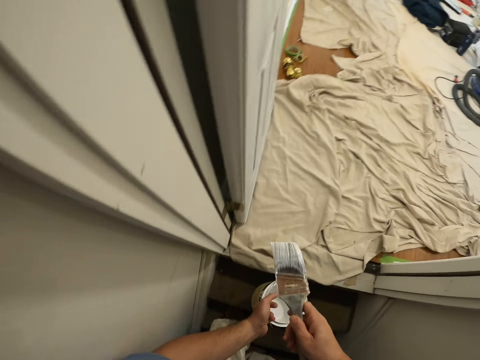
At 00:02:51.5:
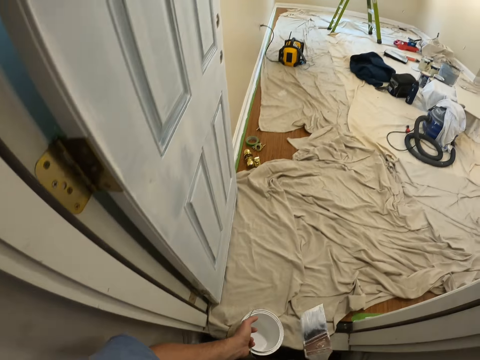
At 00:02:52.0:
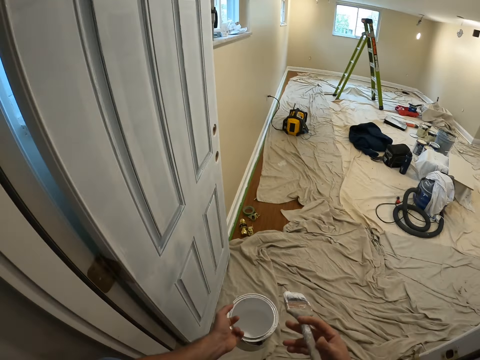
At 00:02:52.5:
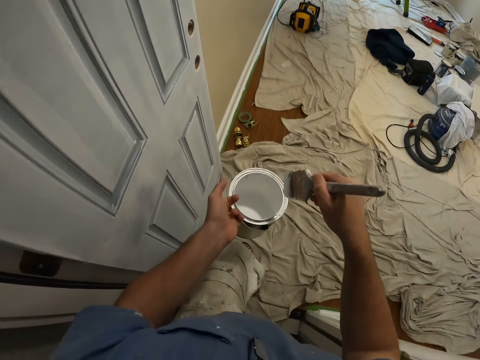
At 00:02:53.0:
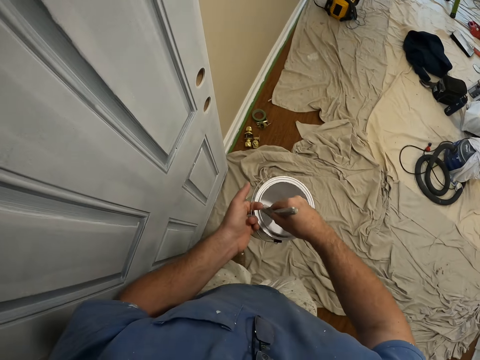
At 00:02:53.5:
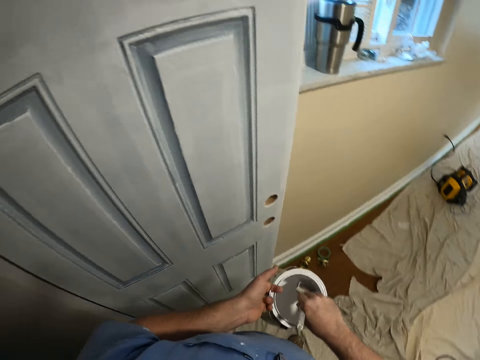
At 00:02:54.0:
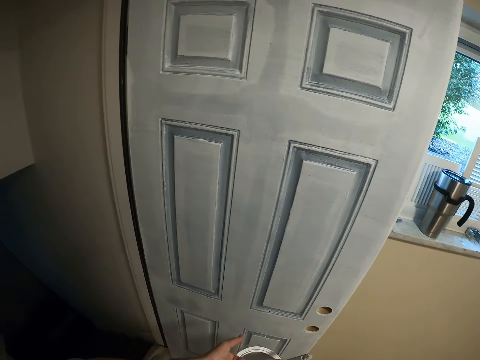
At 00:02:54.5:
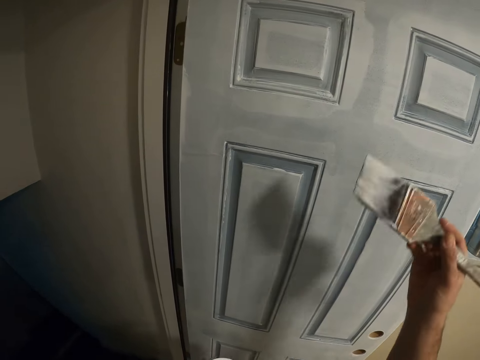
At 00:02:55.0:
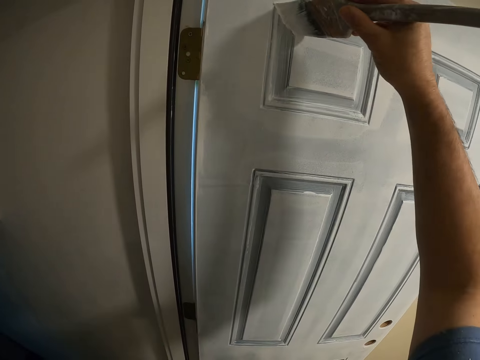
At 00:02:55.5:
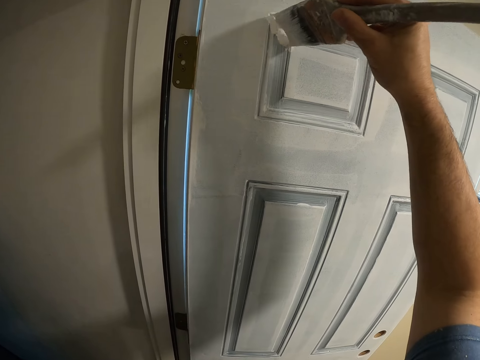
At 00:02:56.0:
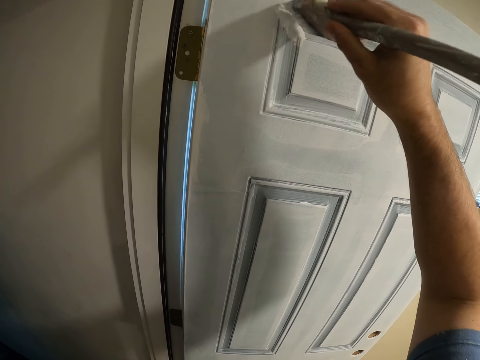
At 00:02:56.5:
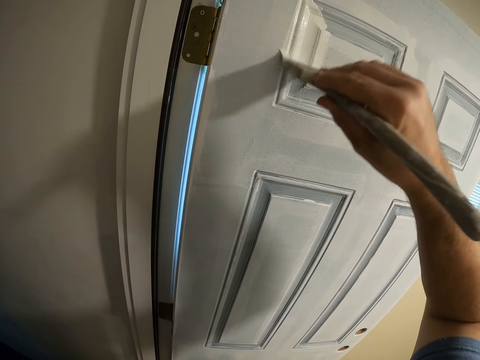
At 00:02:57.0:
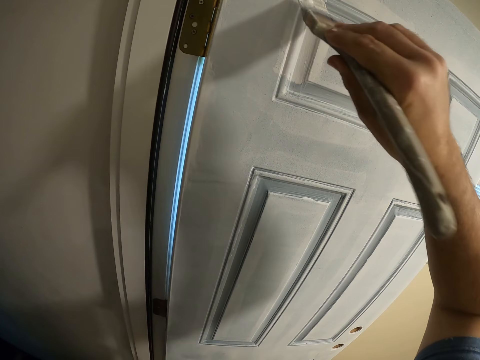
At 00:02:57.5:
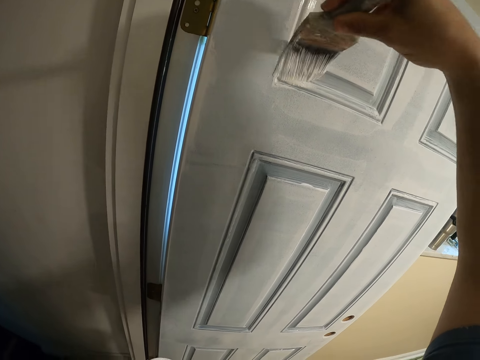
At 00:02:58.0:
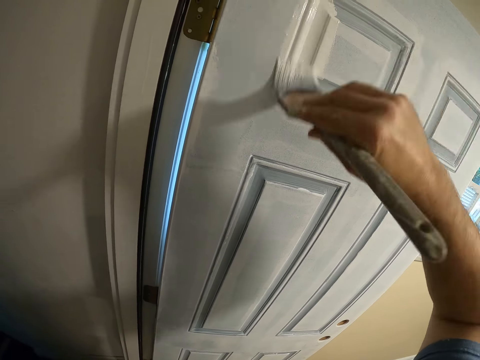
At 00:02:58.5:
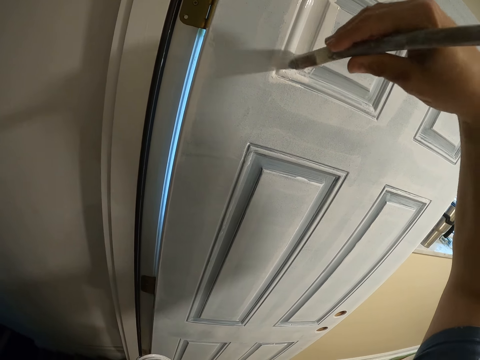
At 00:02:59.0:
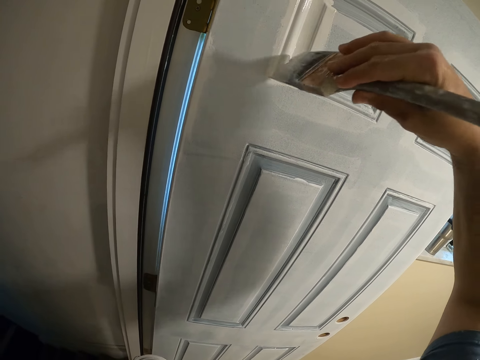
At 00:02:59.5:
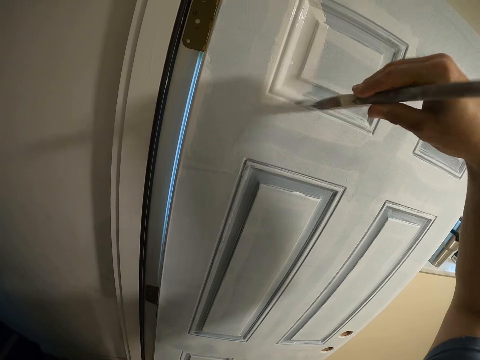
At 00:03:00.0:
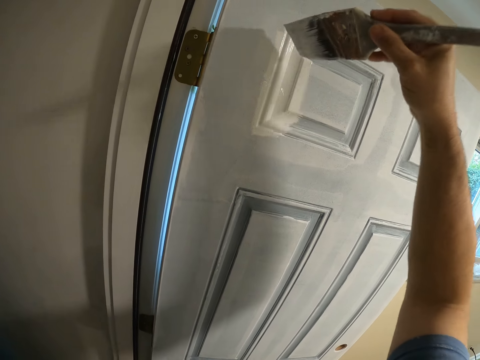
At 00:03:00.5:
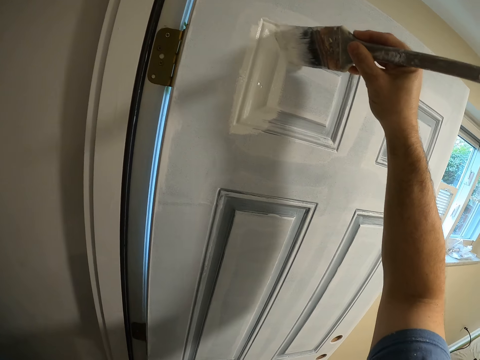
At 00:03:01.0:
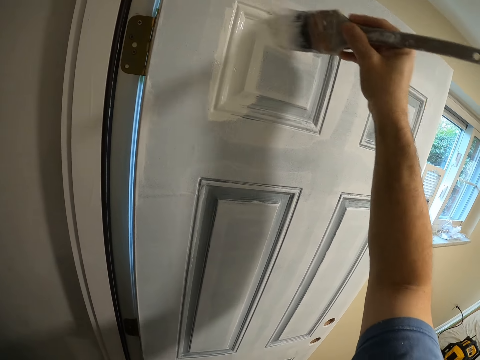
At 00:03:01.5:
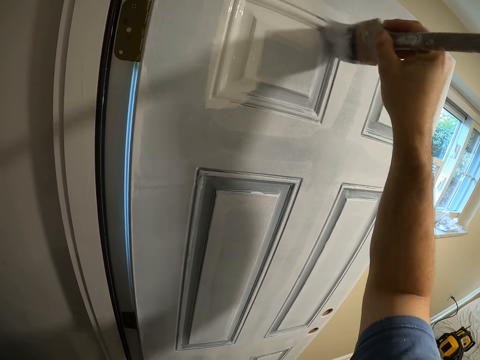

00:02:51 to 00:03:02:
The camera wearer walks in the room. They add paint to the painting brush inside a paint container. They paint the door in the room.

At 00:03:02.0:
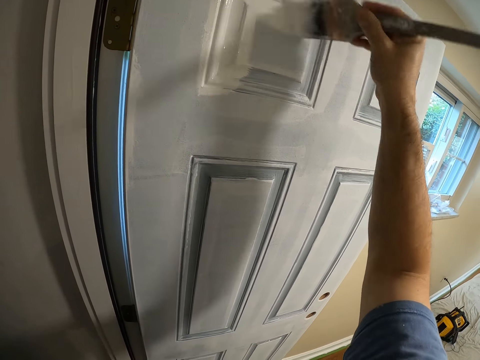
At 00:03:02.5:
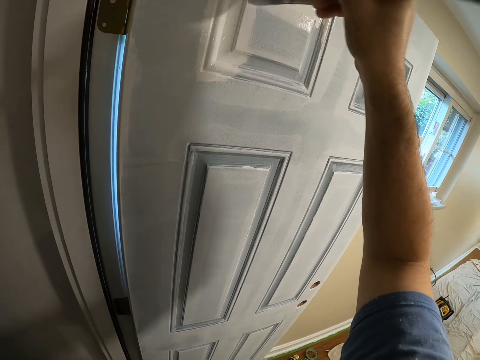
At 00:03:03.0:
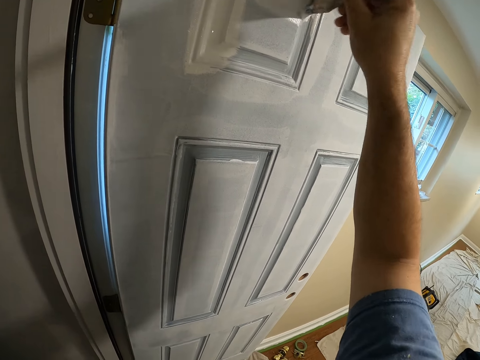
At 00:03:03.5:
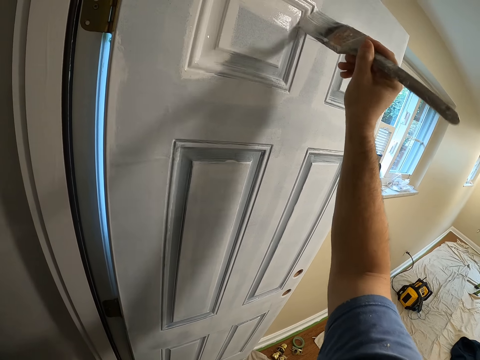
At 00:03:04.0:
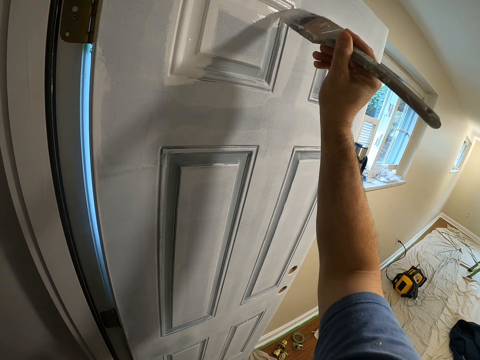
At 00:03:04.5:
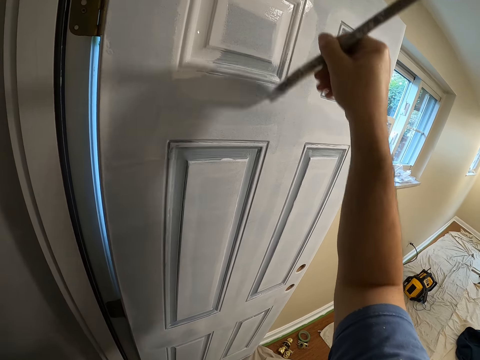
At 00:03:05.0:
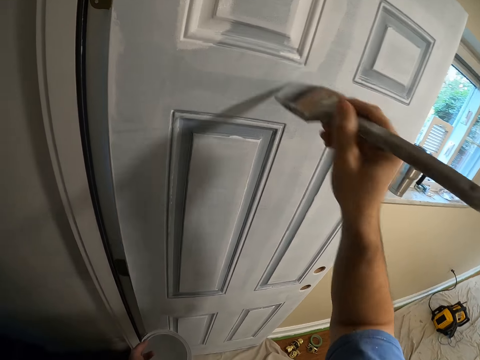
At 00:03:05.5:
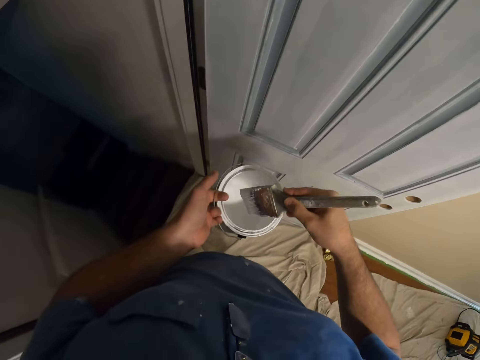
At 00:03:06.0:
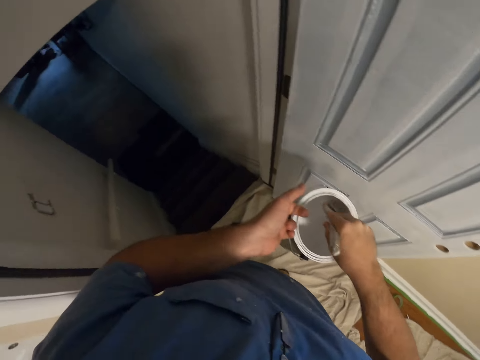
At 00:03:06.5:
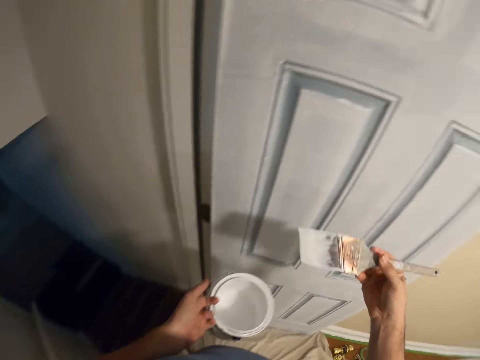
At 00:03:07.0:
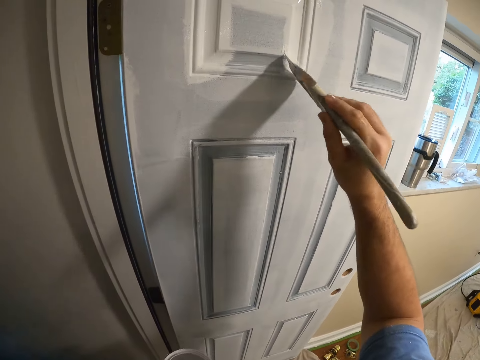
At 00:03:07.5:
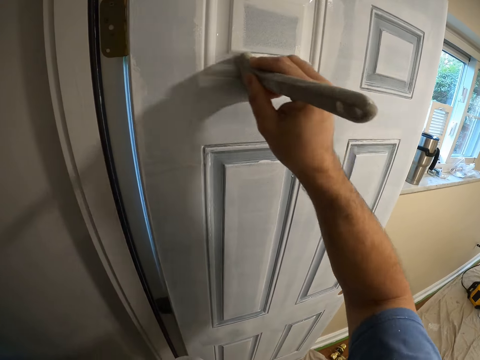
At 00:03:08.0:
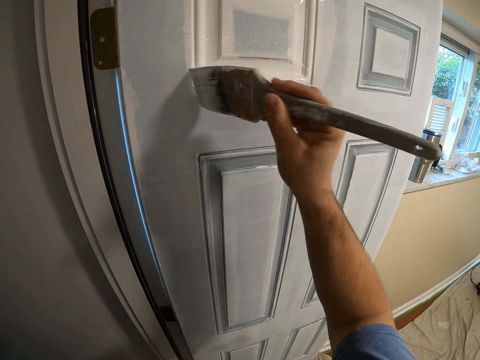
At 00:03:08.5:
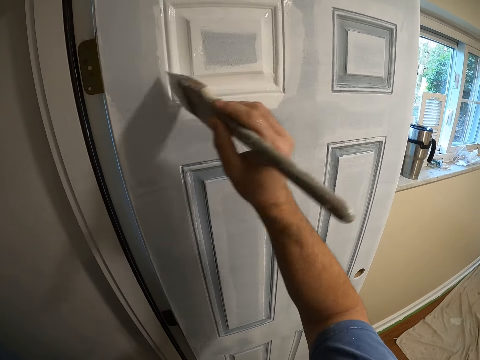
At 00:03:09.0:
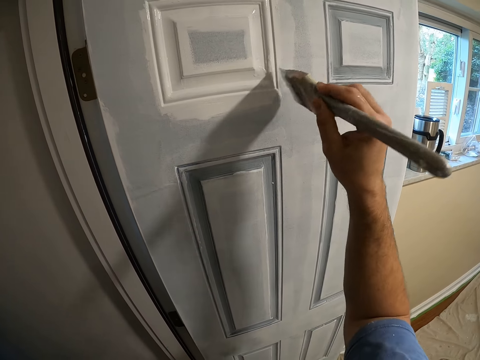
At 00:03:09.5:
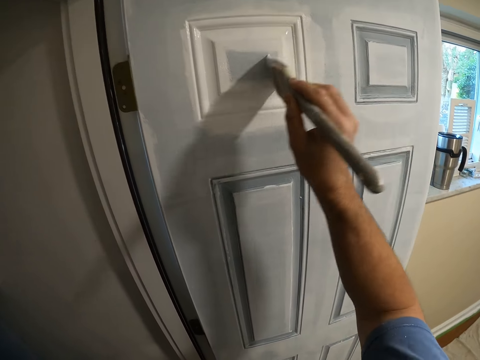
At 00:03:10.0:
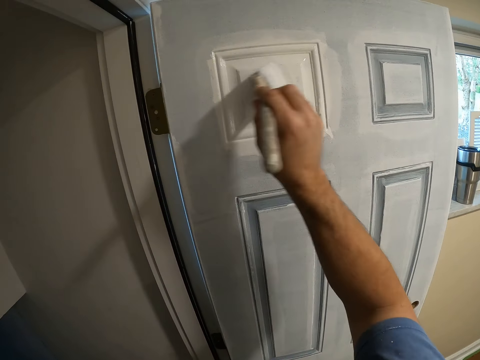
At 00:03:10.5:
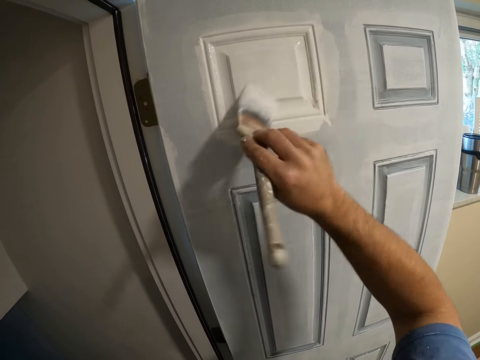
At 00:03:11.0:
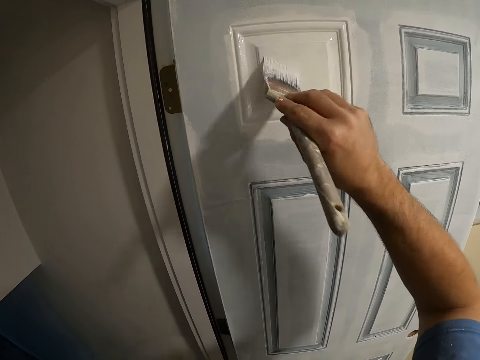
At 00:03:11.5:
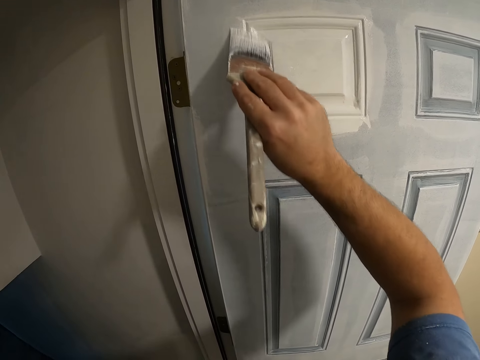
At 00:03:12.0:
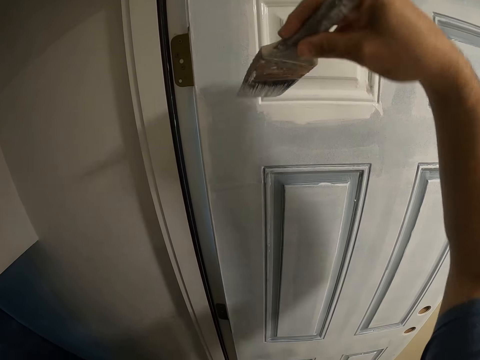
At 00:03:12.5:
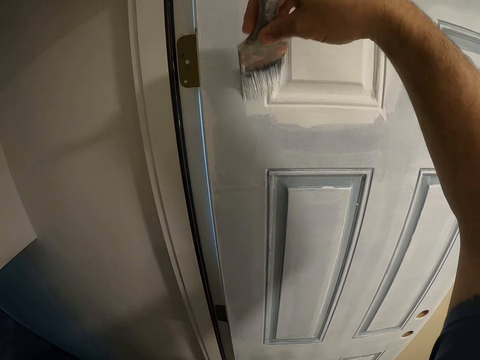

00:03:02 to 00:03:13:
The camera wearer adds paint to the painting brush inside a paint container. They paint the door in the room.

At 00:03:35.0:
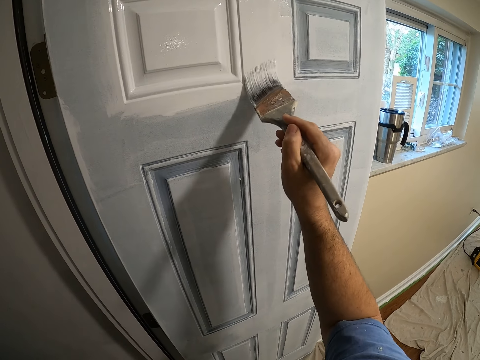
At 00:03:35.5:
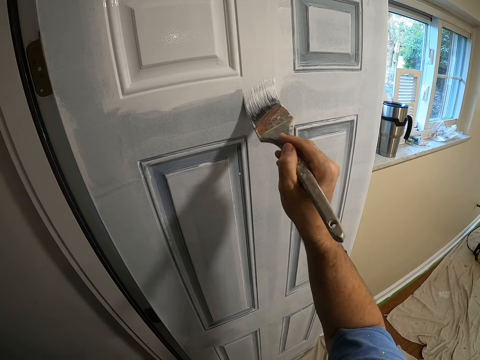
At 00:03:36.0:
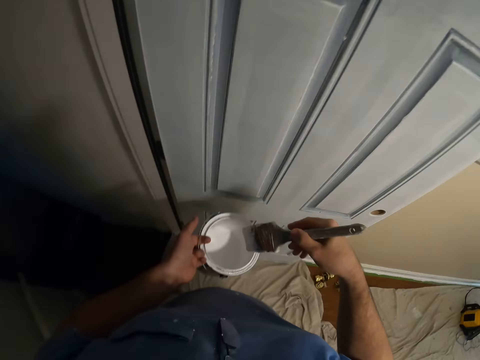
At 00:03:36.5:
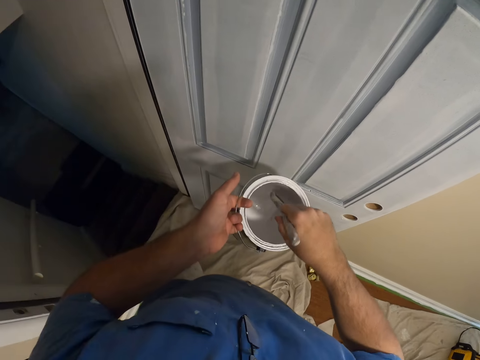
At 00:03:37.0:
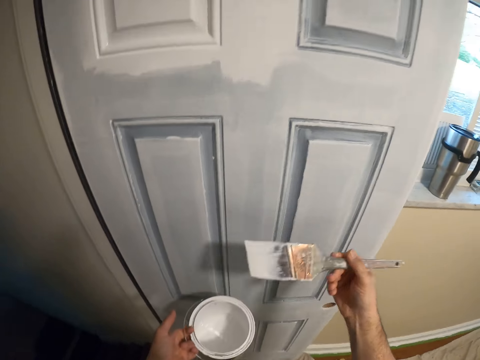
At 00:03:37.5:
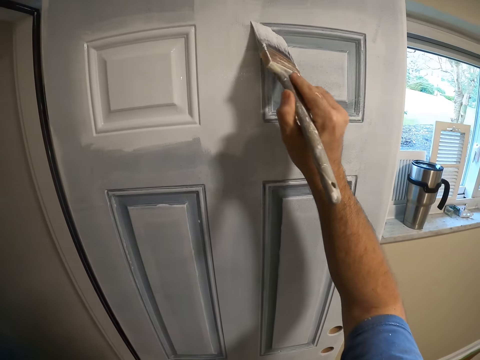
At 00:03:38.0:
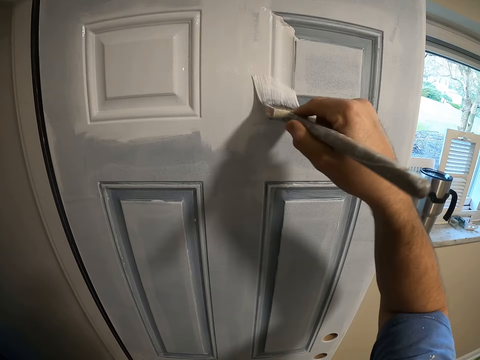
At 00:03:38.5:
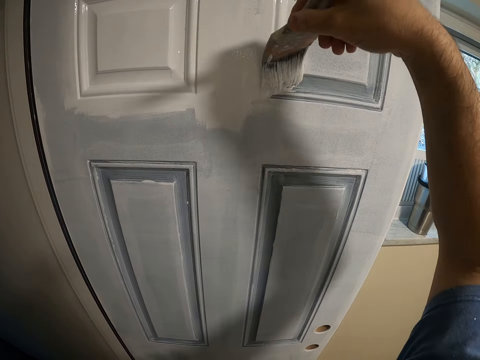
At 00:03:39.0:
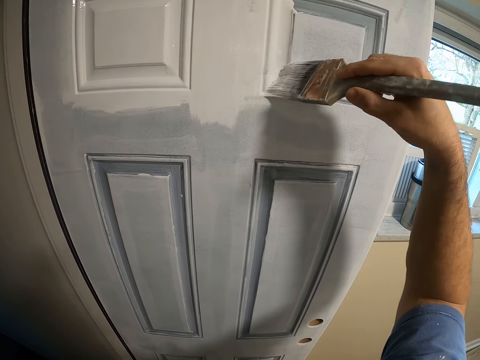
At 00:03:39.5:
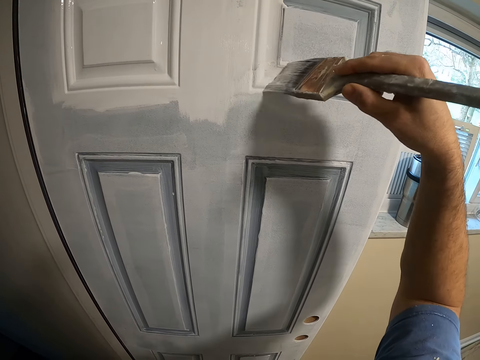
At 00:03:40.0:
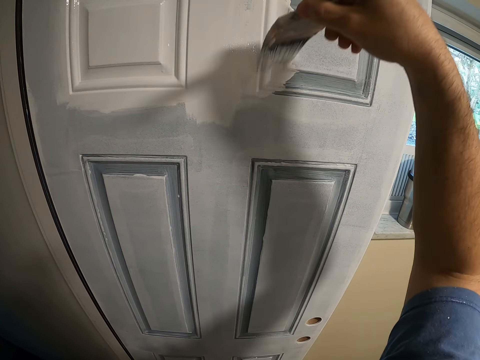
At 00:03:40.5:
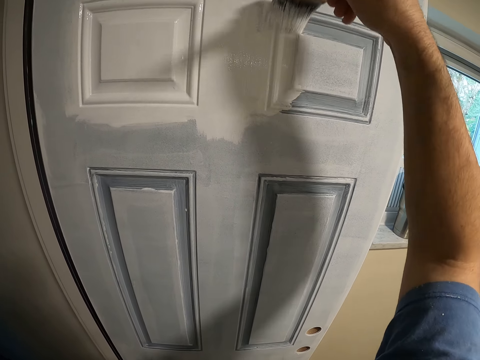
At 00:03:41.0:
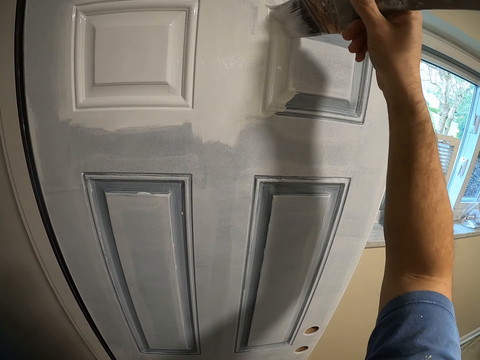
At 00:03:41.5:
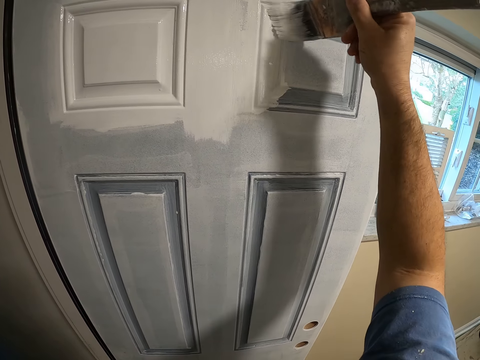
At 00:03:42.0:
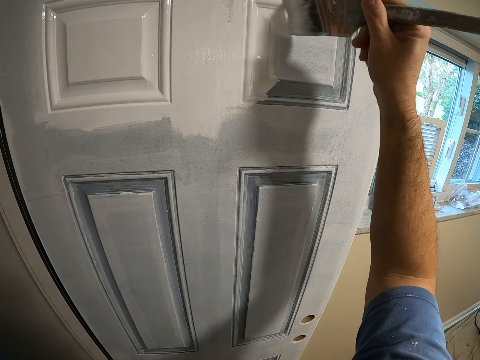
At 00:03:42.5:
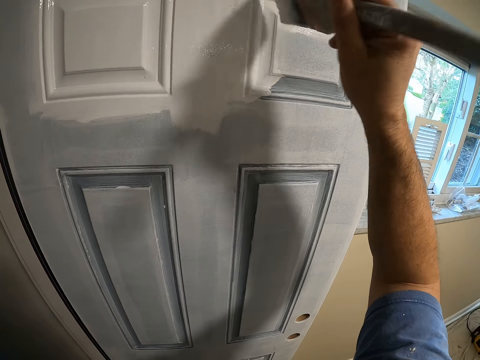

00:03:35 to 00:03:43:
The camera wearer adds paint to the painting brush inside a paint container. They paint the door in the room.
